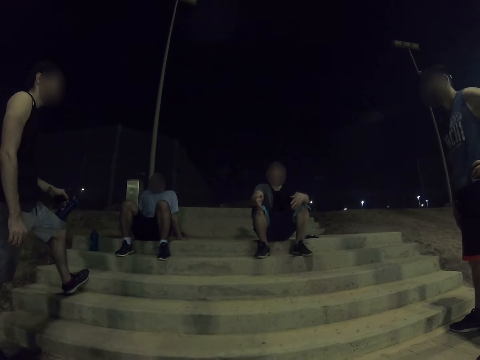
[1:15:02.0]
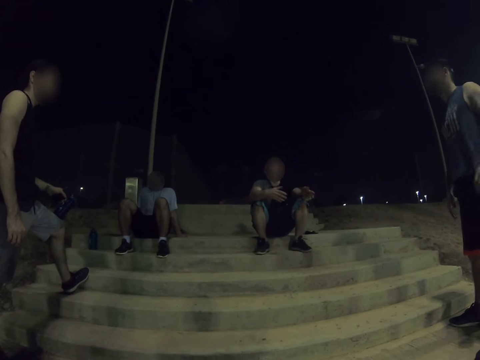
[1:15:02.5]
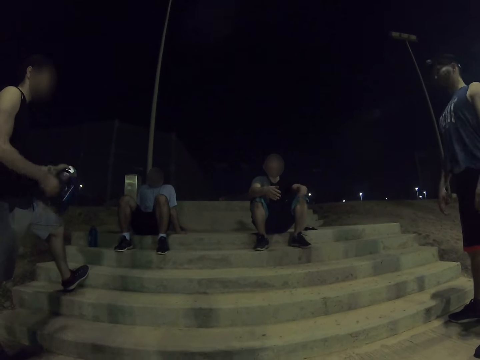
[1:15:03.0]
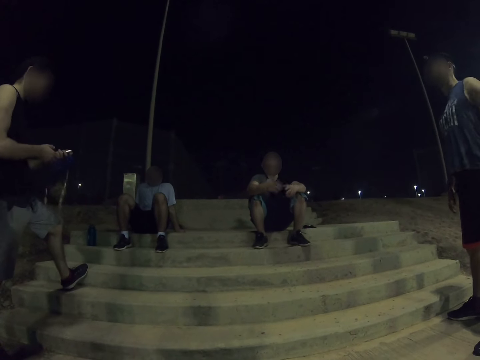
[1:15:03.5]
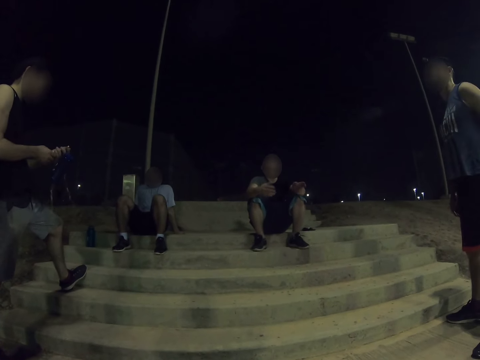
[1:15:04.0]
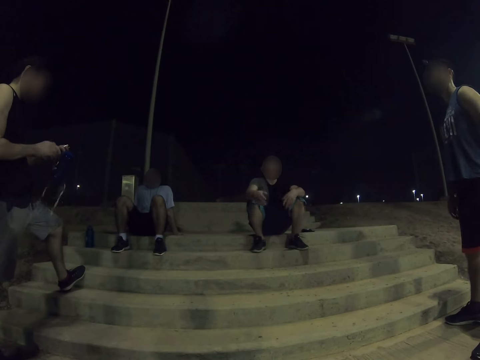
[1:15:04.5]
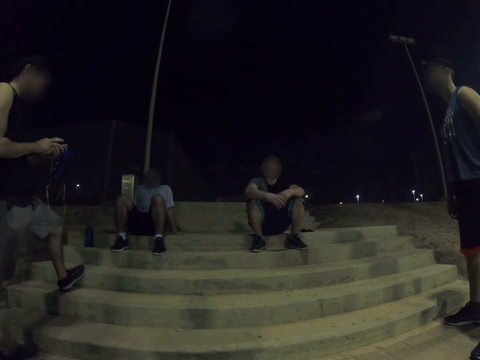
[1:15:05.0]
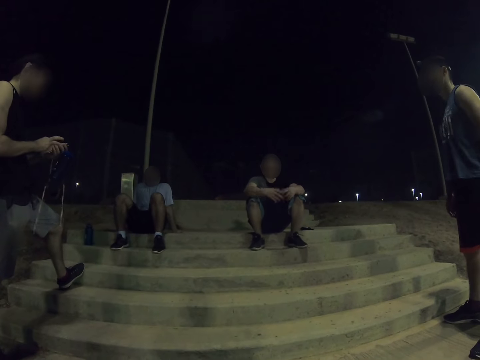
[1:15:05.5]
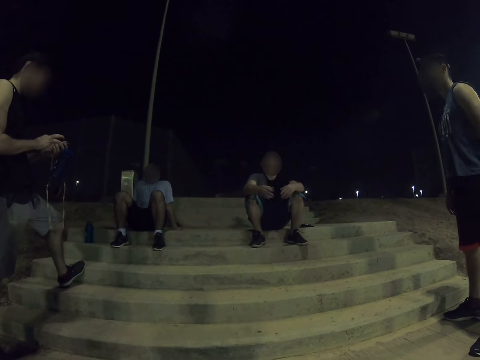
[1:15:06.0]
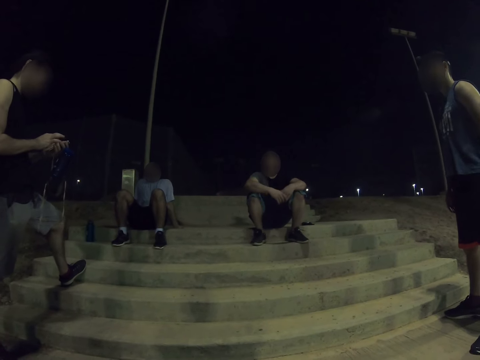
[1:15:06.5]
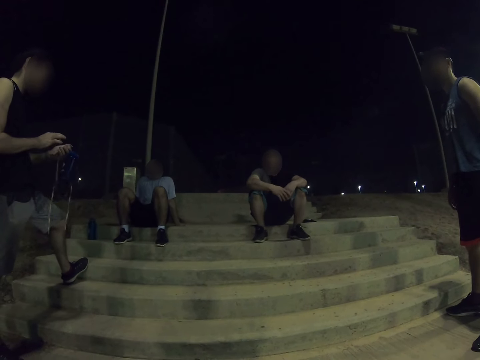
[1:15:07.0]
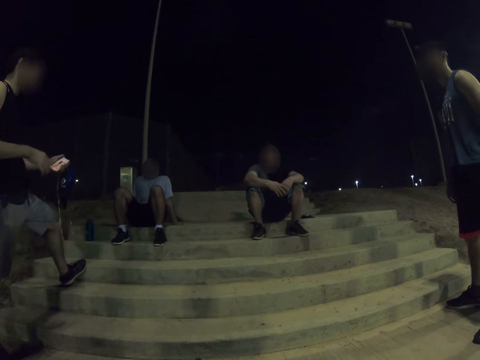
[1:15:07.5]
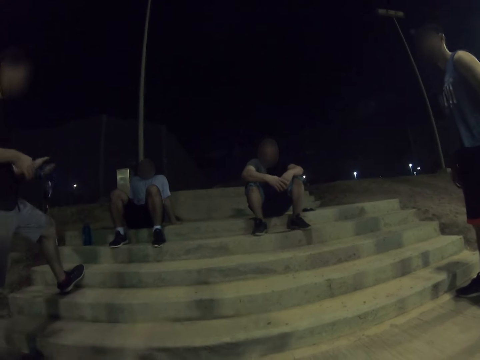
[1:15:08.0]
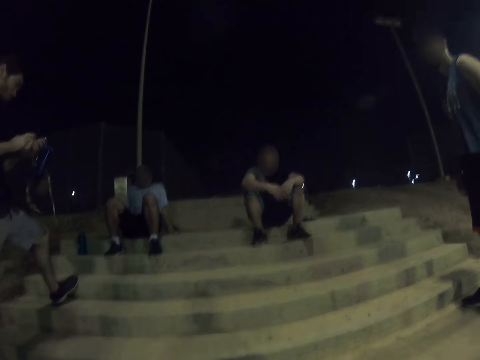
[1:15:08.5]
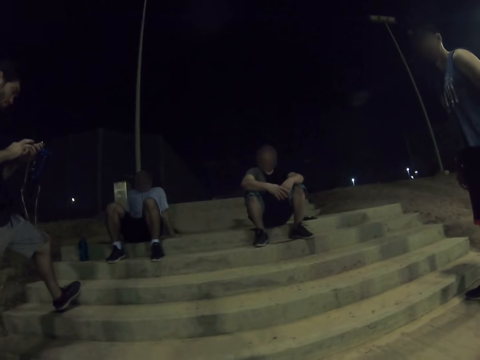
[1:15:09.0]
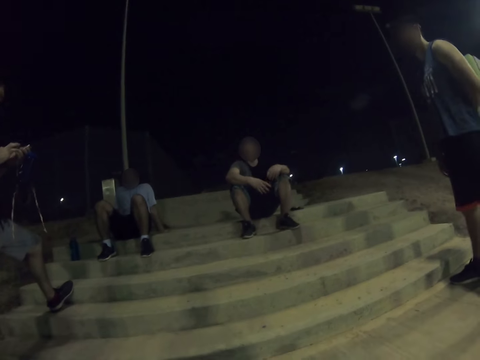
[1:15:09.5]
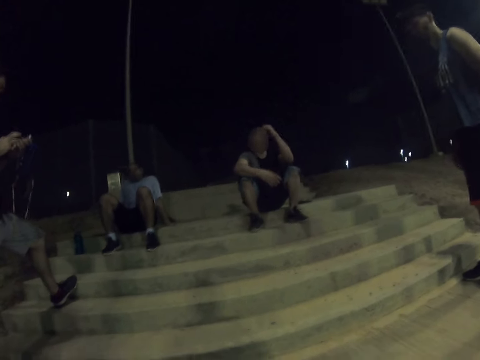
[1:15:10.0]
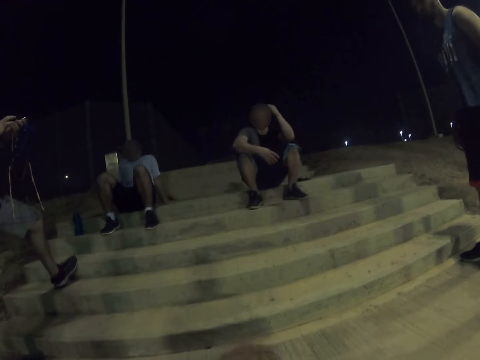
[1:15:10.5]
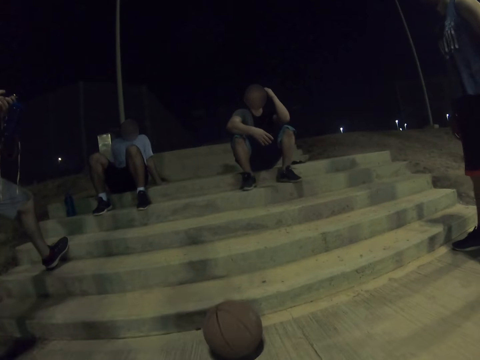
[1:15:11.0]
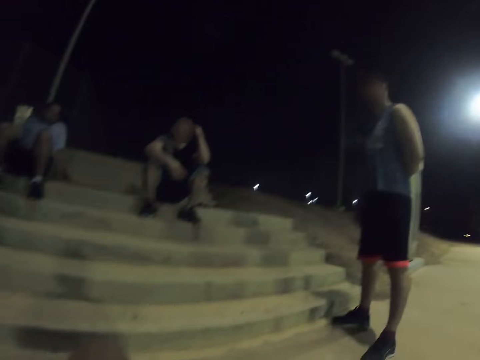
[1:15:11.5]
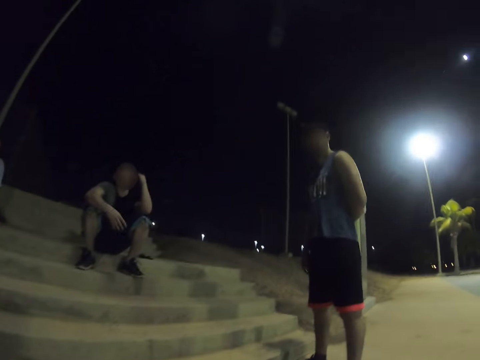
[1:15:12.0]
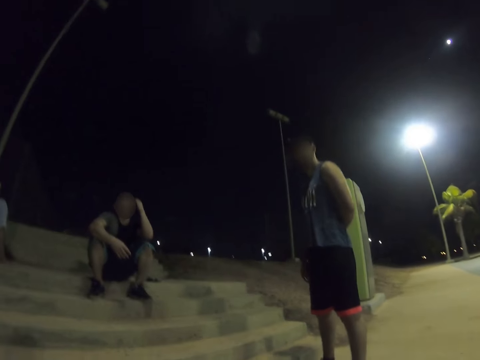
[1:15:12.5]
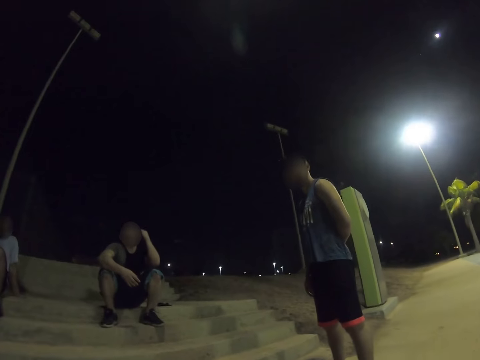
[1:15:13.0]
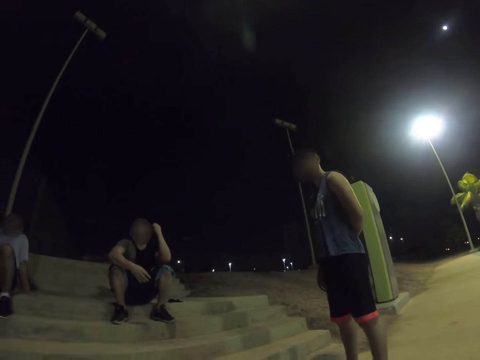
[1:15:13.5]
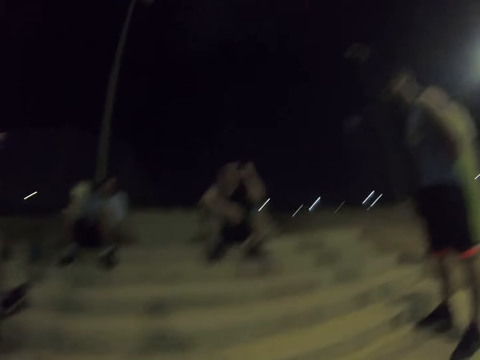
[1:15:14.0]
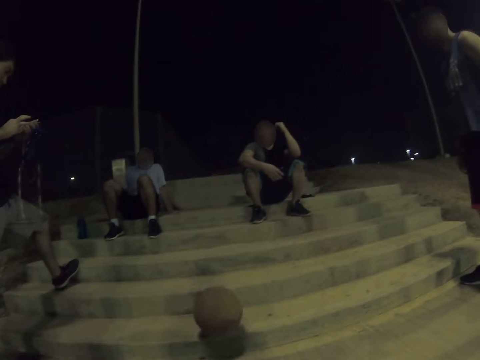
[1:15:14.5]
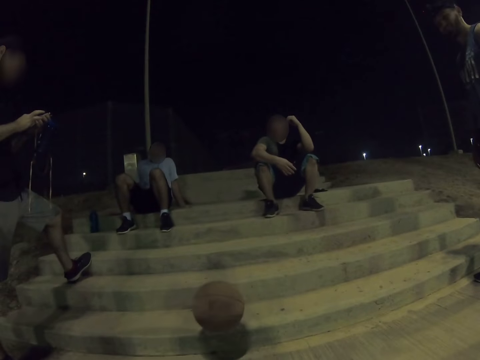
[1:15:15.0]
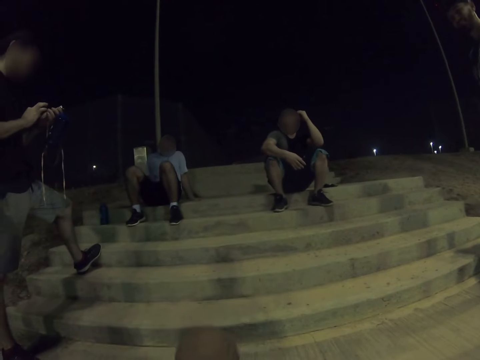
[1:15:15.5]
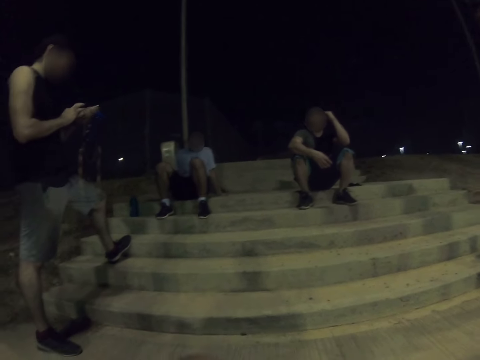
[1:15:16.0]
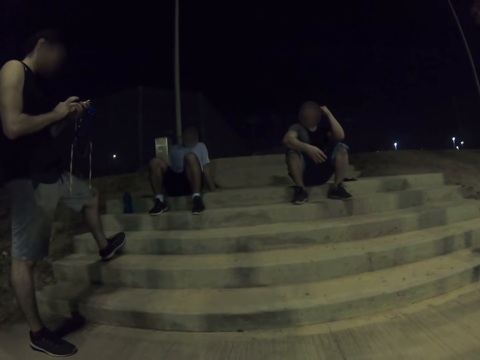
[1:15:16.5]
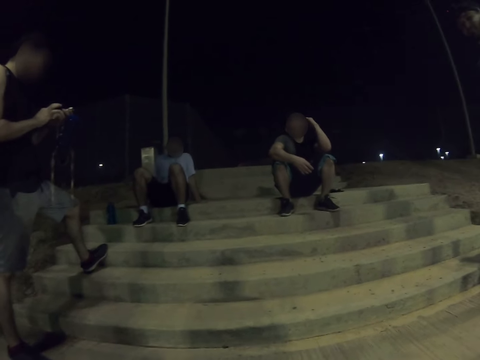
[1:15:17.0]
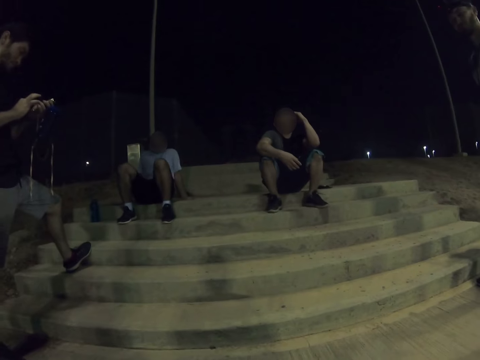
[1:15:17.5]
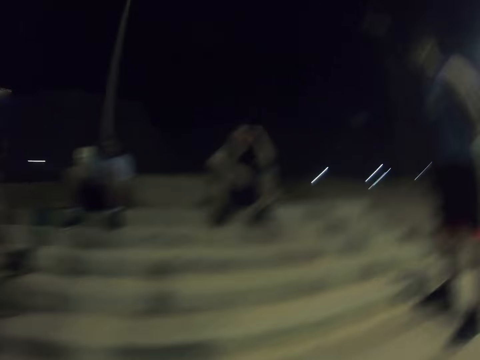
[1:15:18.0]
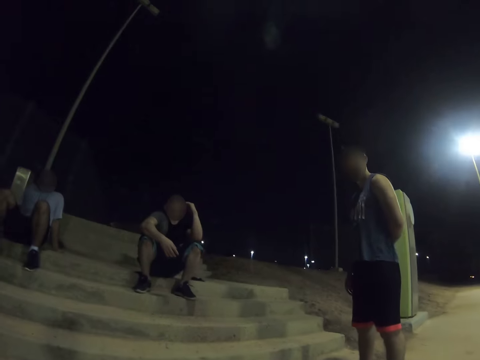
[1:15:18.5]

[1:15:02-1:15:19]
A man talks. Another man operates the phone. He operates the phone again. The camera wearer looks around. They look around again. They kick the ball. The other man operates the phone. The camera wearer plays with the ball on the ground.

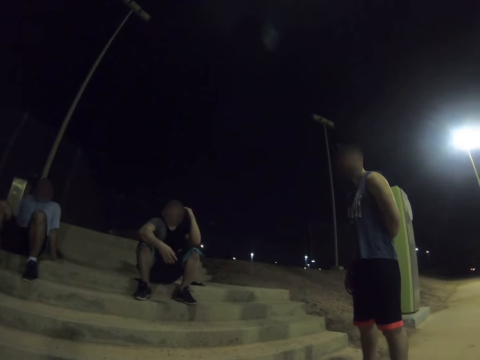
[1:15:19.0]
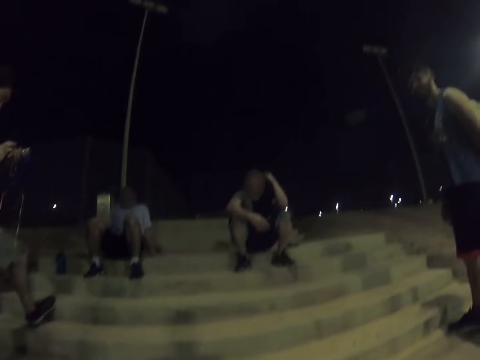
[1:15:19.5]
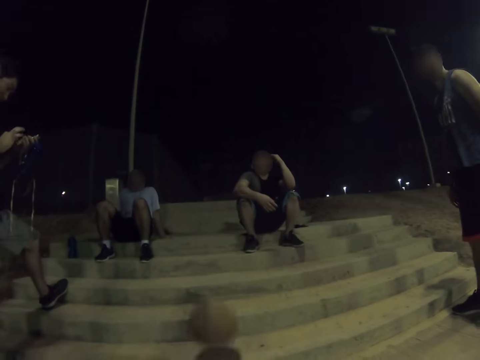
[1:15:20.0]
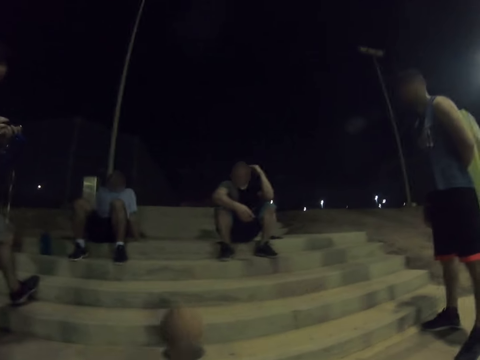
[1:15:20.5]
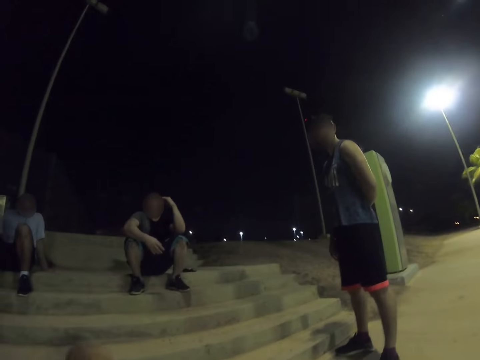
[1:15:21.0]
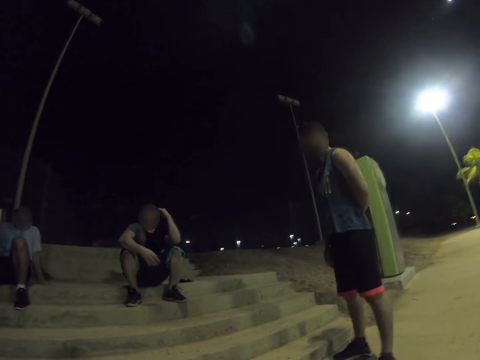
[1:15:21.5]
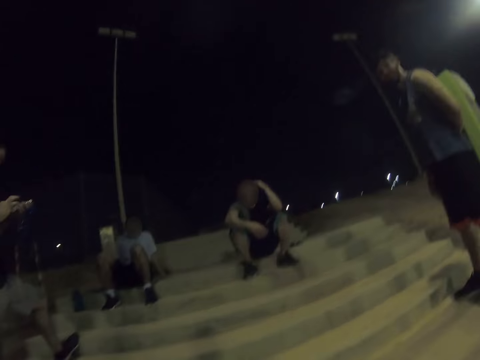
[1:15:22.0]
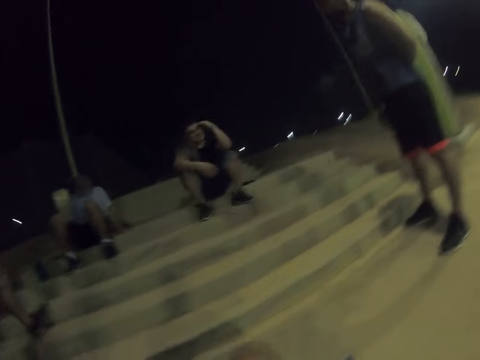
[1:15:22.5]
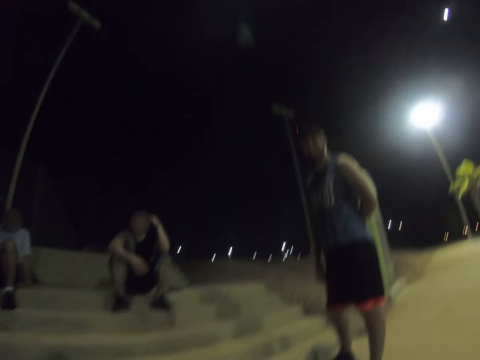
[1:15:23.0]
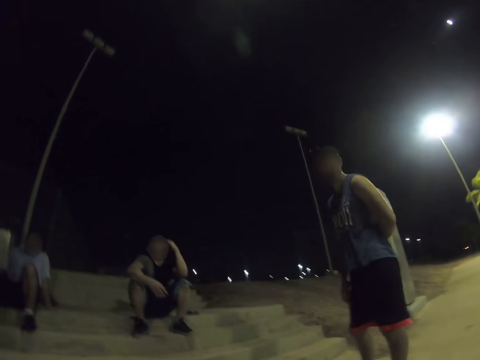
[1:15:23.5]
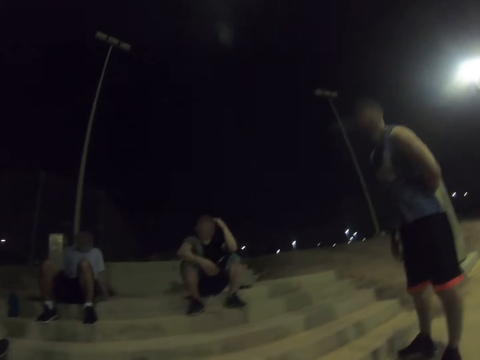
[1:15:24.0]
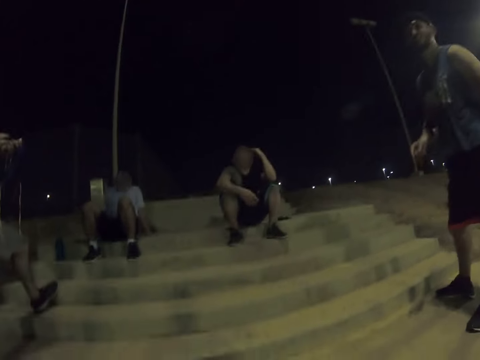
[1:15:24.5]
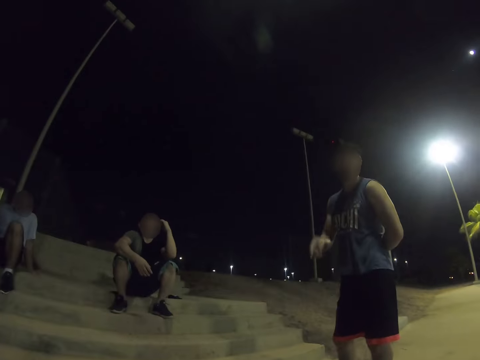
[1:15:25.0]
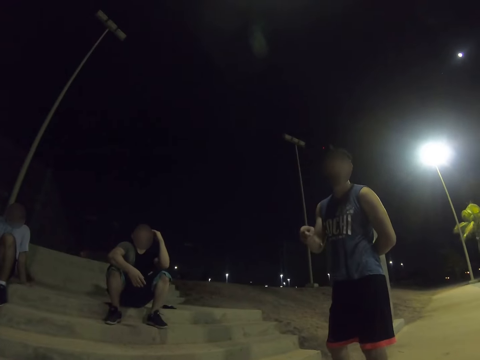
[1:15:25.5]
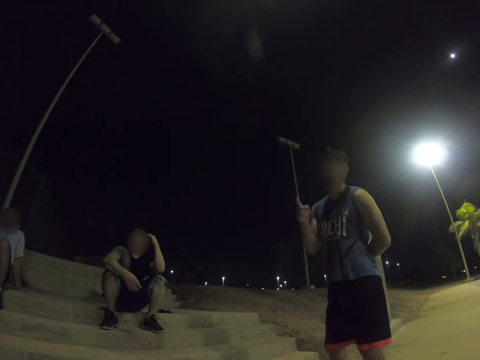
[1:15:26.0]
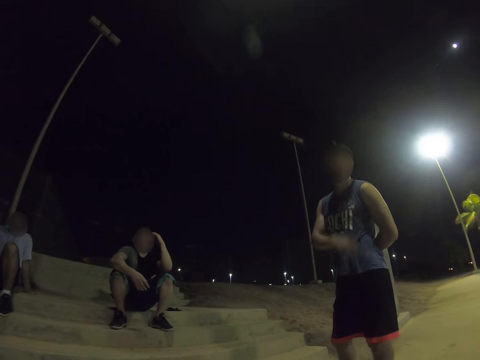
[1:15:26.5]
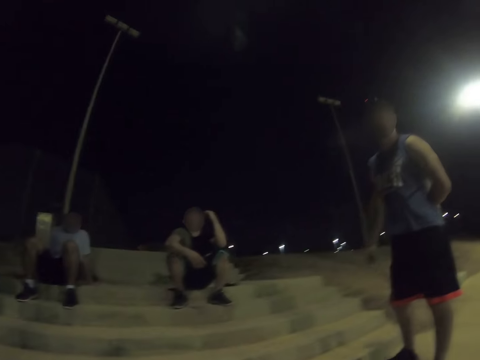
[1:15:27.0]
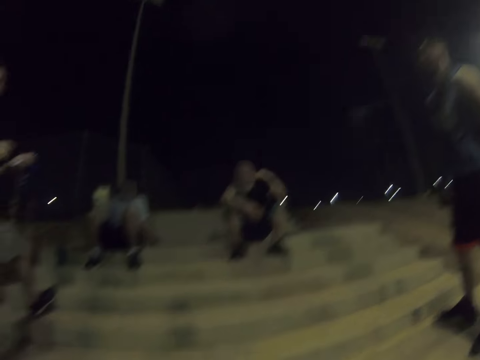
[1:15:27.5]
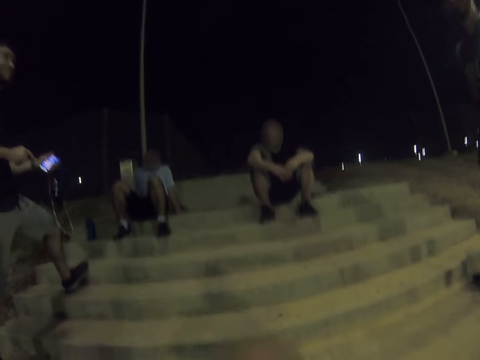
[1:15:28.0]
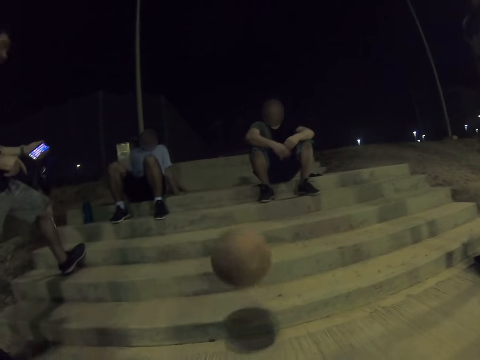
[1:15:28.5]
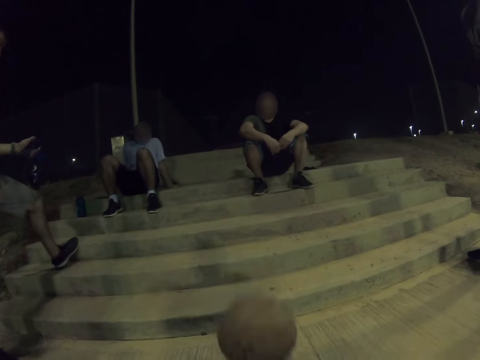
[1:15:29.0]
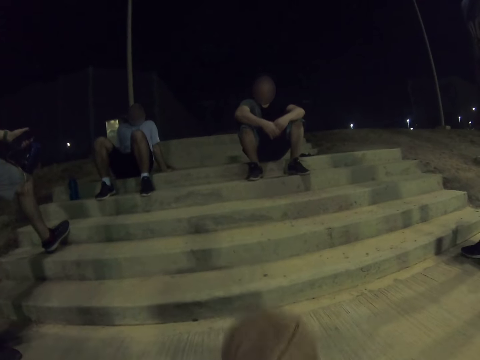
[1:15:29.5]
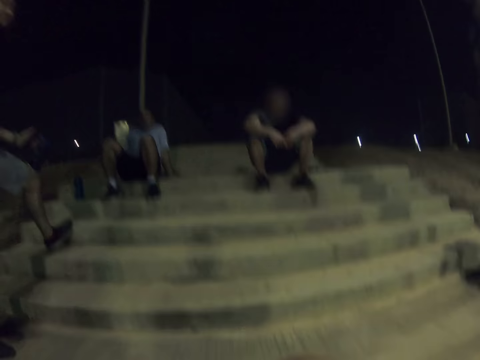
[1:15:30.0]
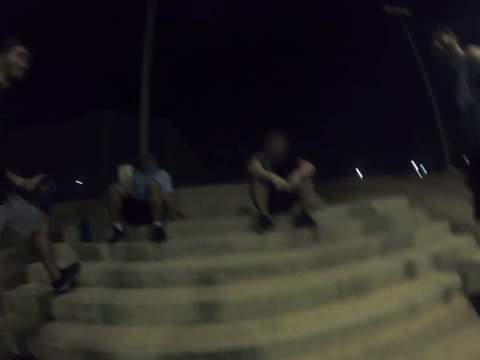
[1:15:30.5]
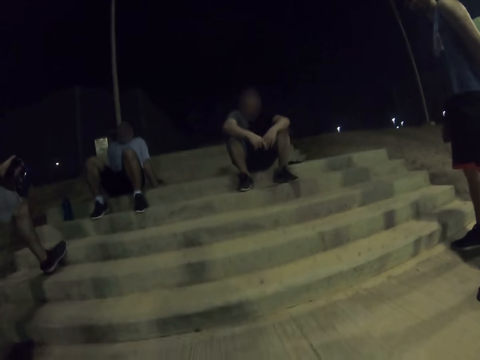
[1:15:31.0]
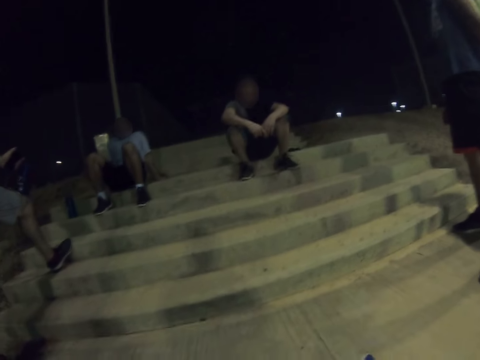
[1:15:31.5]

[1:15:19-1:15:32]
A man operates the phone. The camera wearer kicks the ball. Another man talks with the camera wearer and other persons. The camera wearer kicks the ball. The first man operates the phone.
